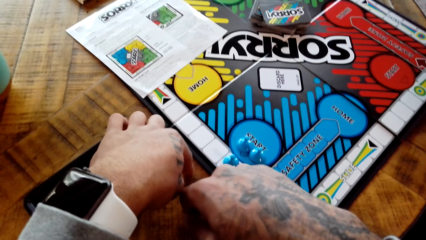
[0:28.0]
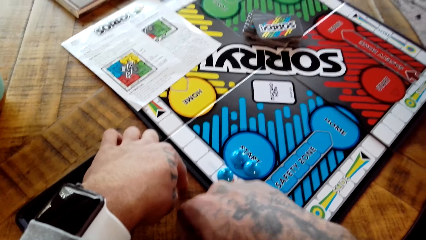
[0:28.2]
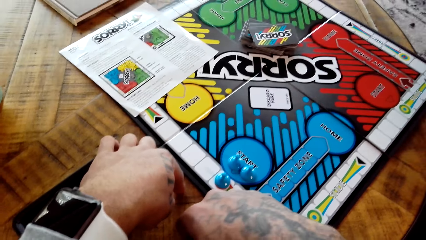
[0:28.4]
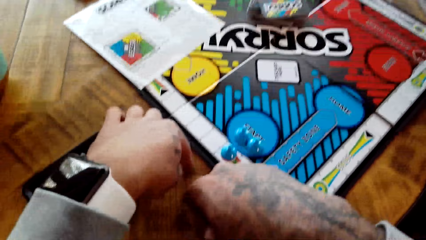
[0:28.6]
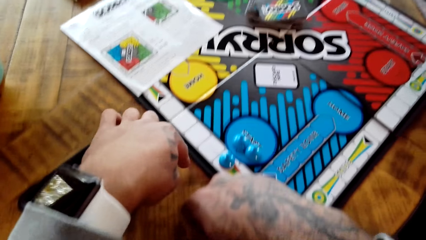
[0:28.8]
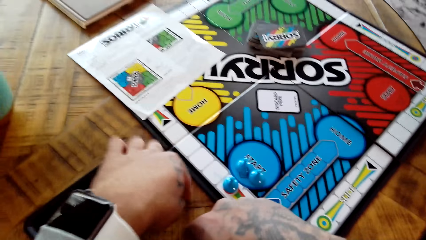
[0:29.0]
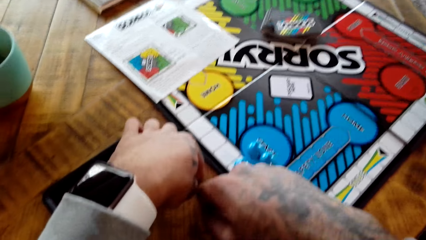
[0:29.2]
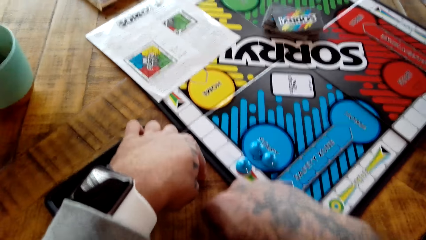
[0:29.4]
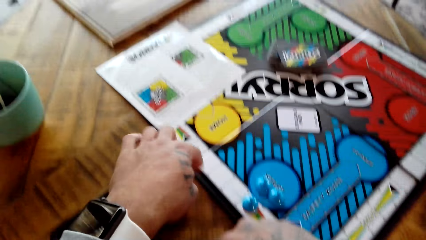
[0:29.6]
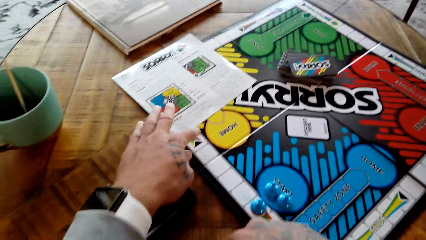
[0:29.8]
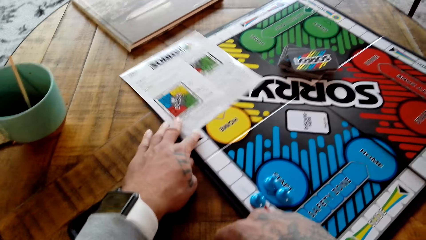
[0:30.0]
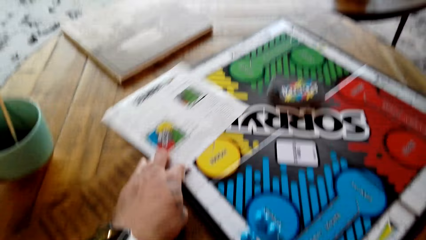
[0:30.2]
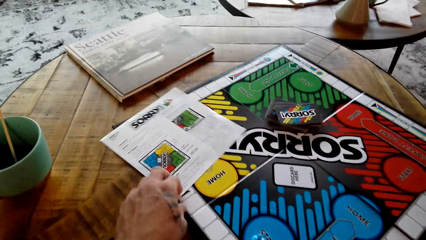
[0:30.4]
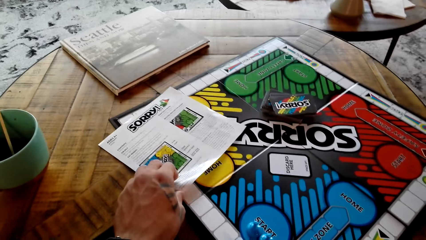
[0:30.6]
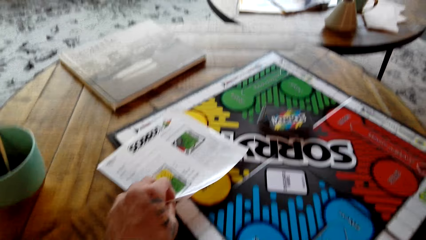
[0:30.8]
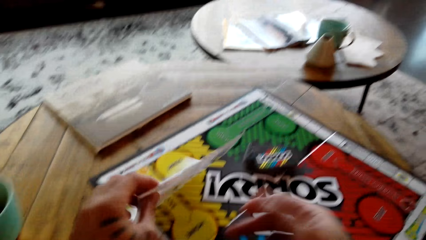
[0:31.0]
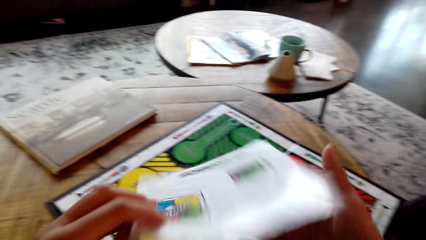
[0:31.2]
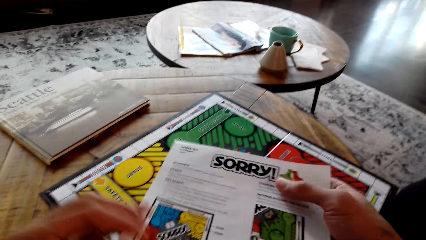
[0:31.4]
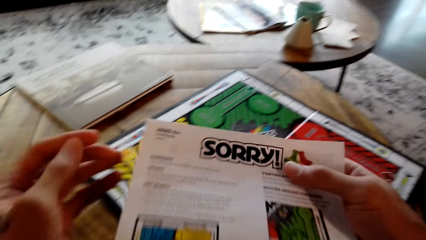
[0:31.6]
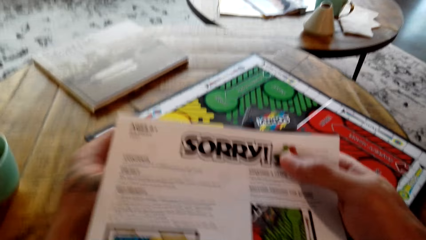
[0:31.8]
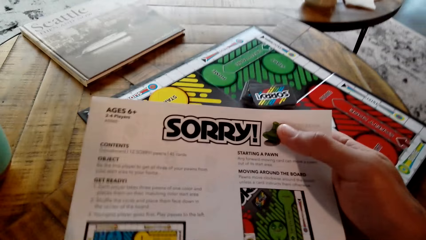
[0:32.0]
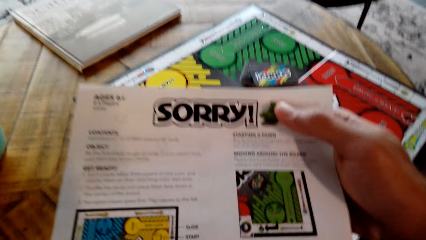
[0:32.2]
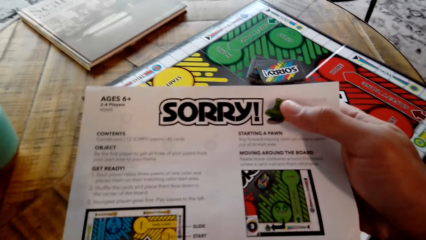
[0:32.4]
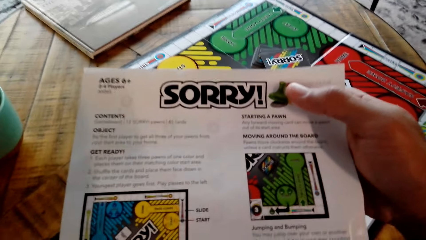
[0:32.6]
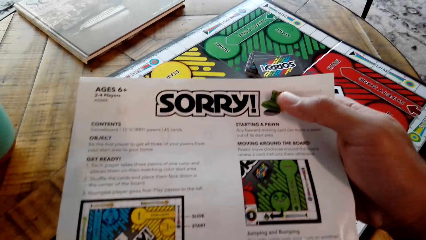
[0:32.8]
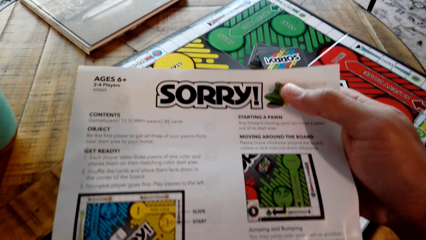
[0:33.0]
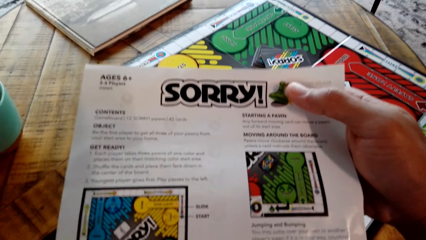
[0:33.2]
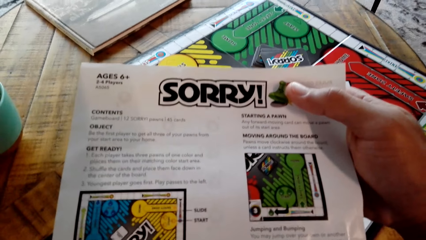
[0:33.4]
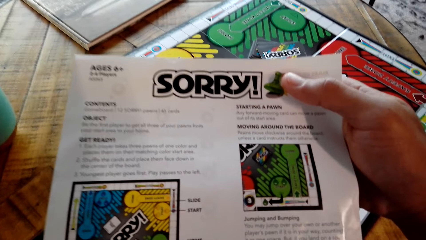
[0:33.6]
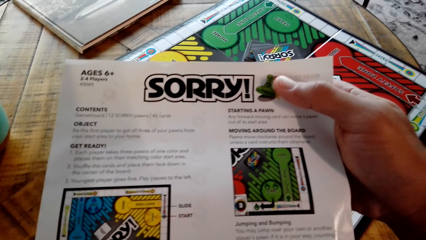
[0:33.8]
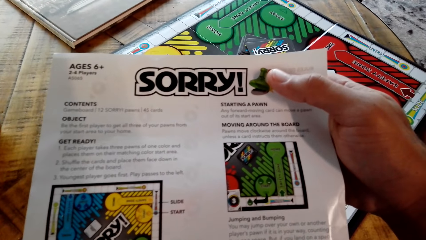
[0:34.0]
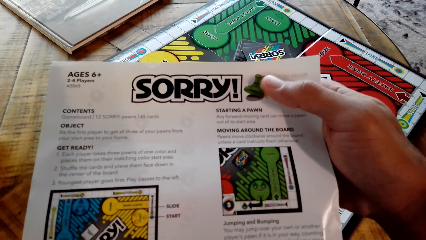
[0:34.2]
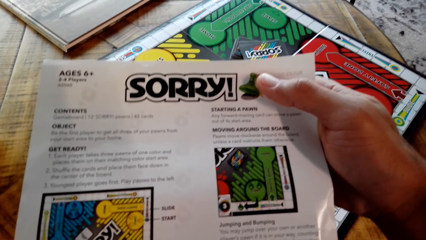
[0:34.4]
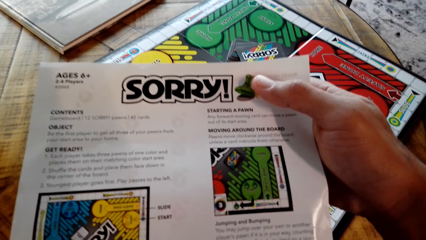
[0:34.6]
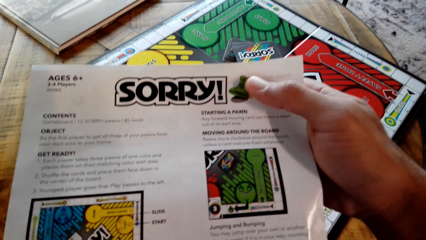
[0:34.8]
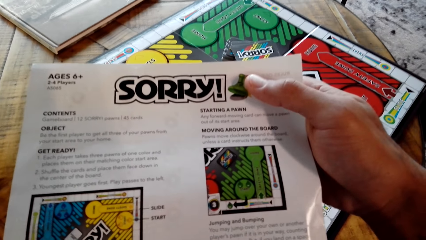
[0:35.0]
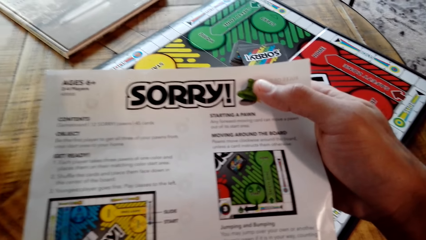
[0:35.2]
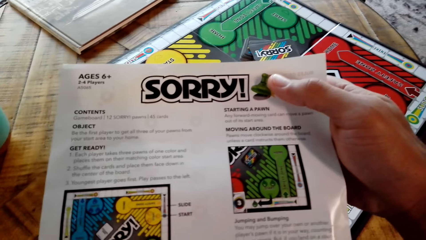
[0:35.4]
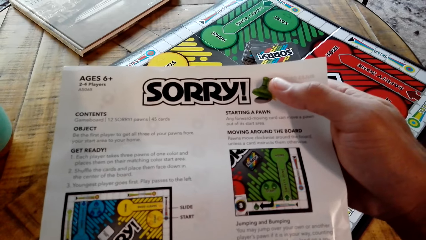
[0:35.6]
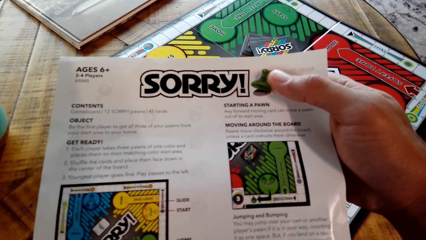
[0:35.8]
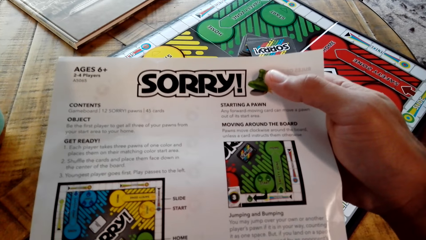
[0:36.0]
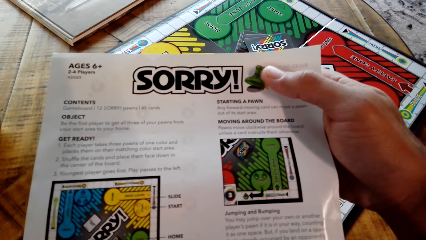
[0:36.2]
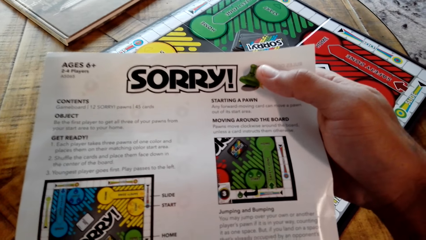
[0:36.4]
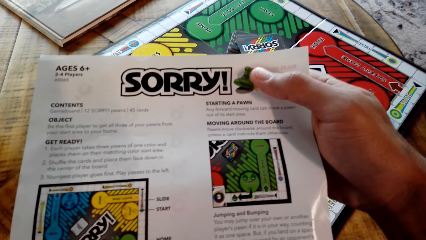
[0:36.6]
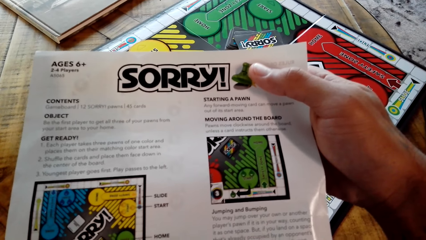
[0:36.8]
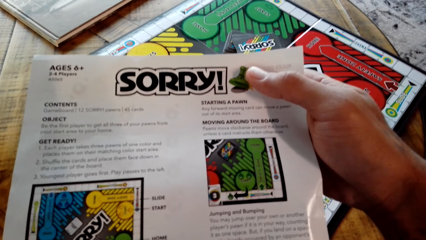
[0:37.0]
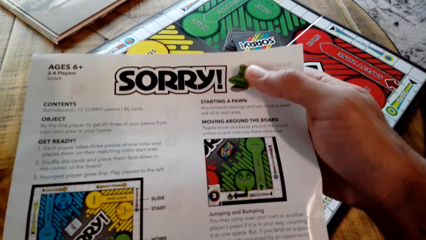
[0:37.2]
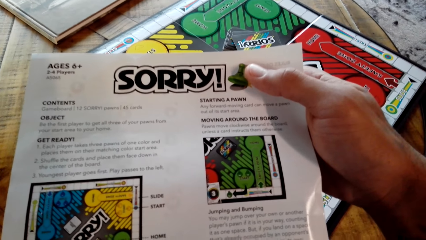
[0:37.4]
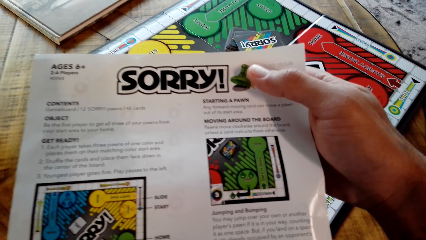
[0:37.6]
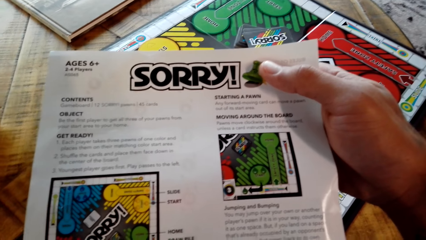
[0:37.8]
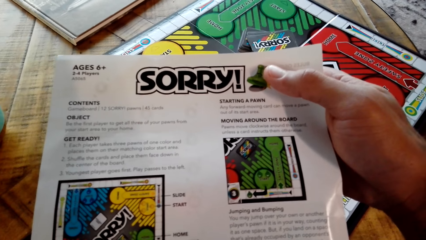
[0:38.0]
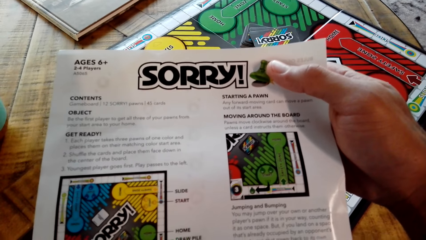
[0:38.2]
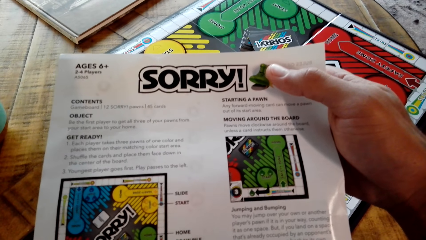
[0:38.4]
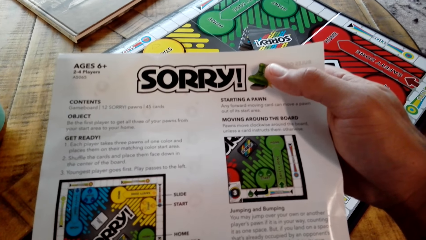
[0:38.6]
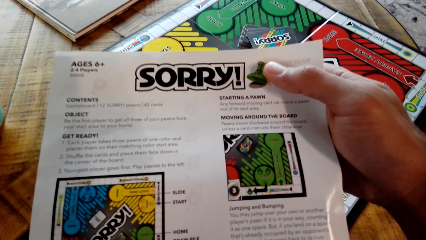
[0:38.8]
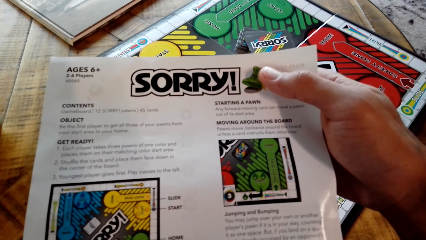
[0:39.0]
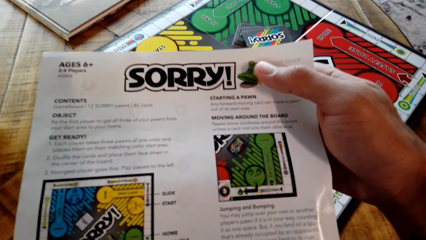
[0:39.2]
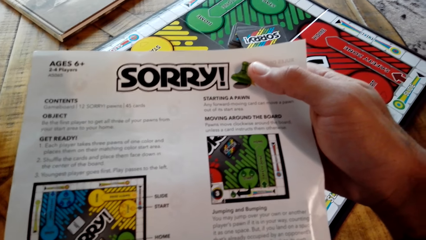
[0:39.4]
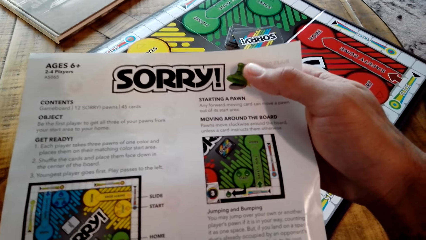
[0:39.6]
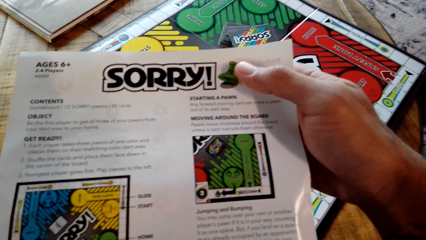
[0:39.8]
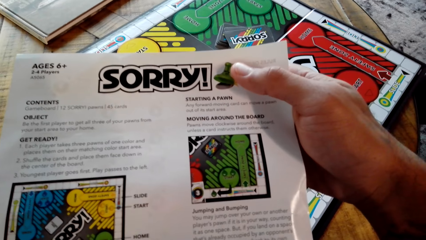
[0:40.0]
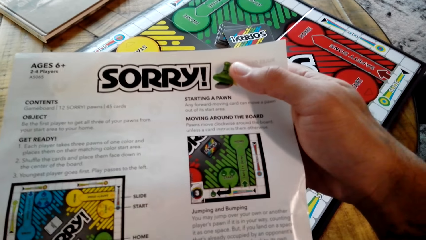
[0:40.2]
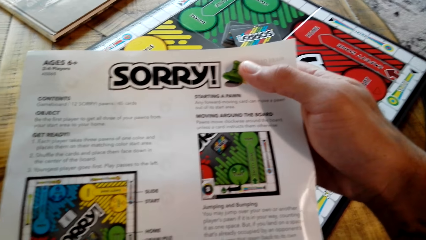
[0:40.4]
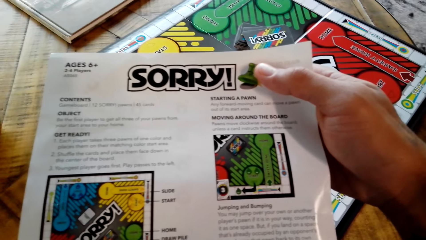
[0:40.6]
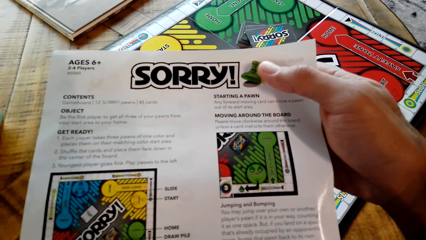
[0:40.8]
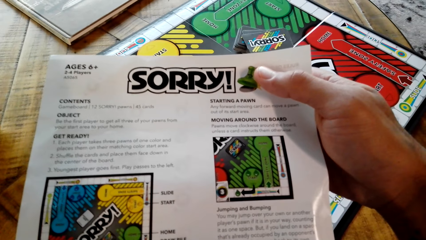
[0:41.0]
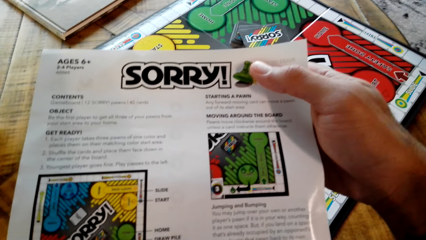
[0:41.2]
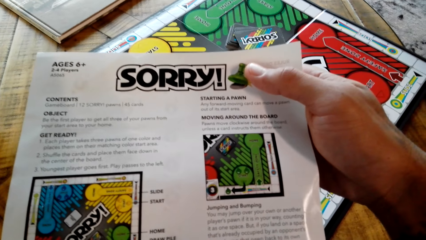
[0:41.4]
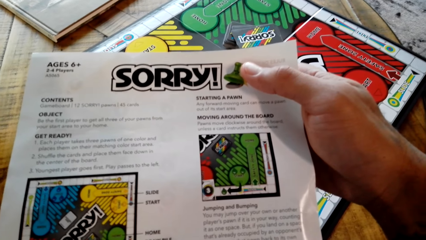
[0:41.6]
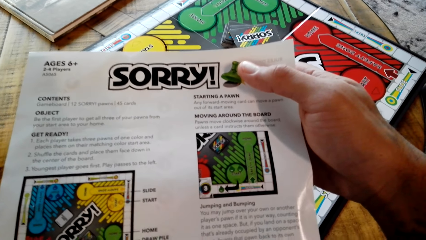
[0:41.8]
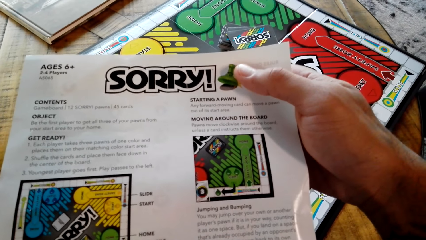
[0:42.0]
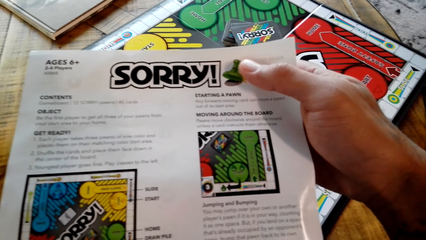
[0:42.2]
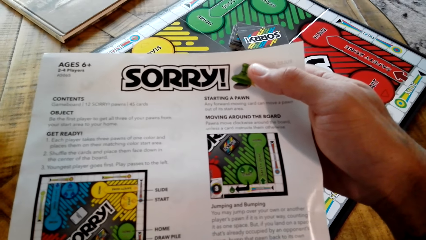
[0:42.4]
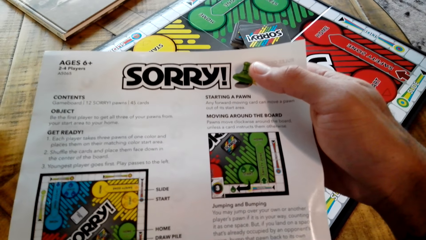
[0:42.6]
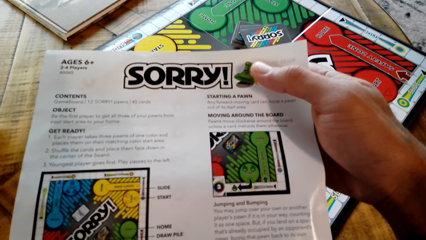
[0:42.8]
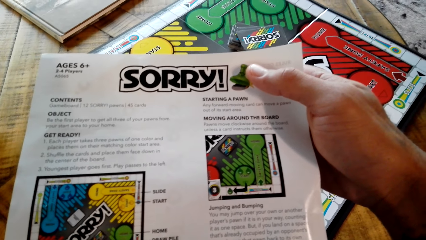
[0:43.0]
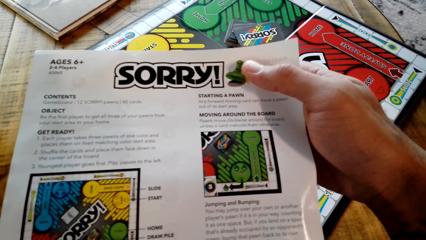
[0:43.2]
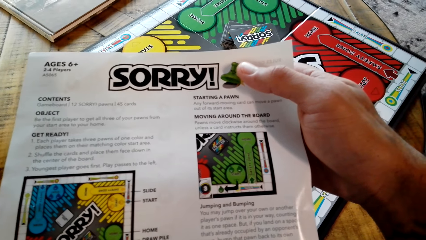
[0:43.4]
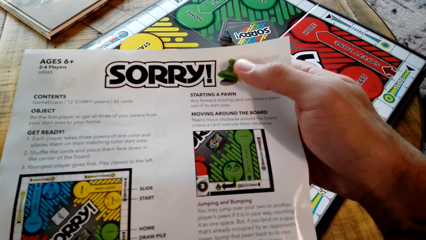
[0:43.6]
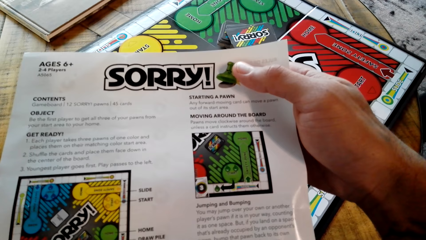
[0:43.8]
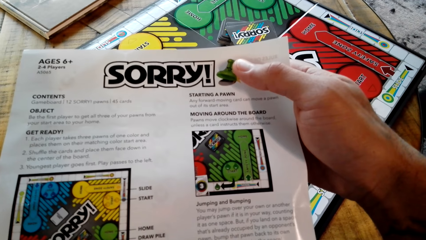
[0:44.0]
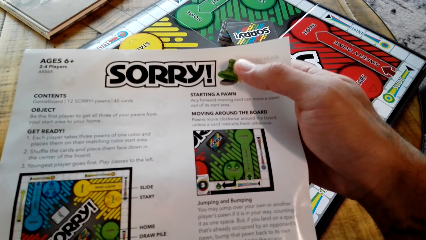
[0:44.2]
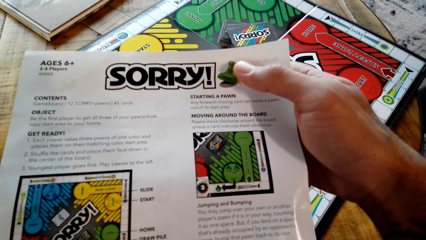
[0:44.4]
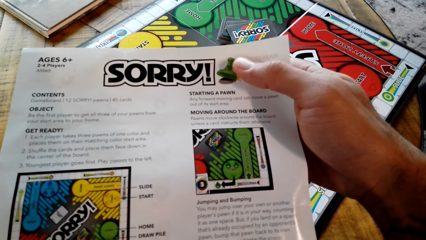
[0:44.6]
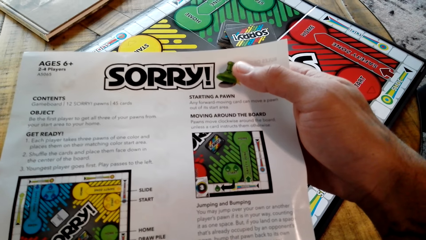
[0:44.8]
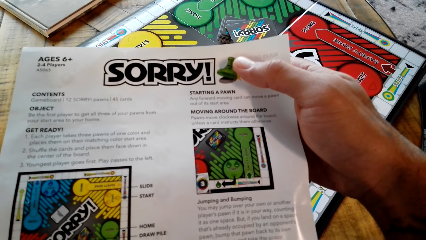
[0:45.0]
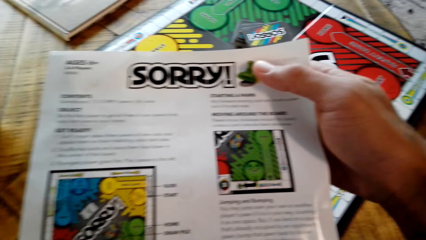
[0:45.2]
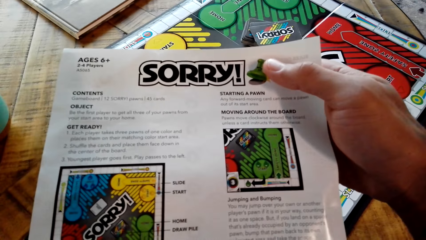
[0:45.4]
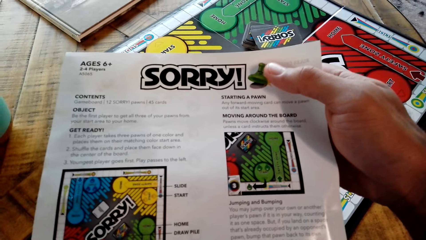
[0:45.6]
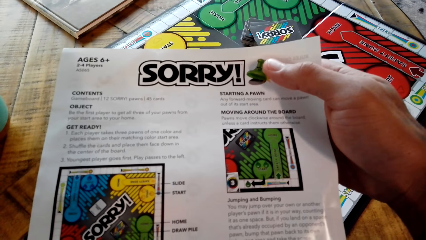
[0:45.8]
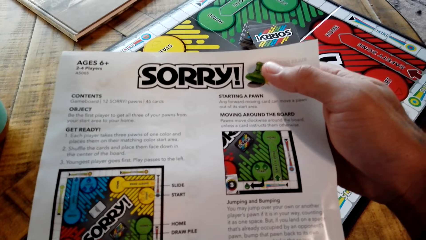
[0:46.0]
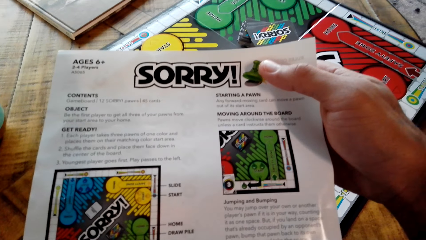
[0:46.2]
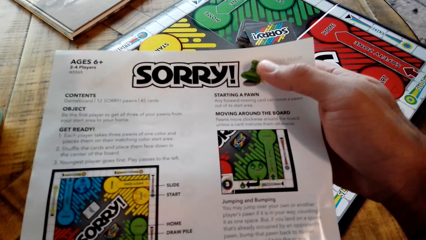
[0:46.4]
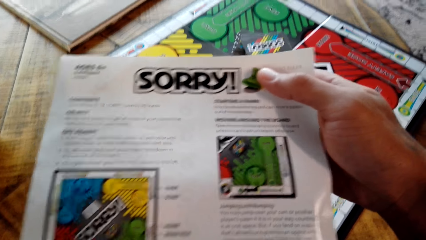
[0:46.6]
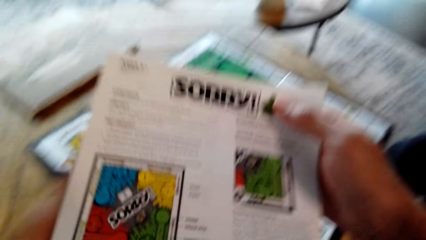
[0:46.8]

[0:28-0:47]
The camera wearer picks up the Sorry game manual from the Sorry game board. They read the Sorry game manual. They shake rhythmically. A man interacts with a lady.
